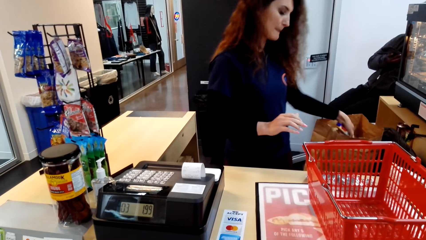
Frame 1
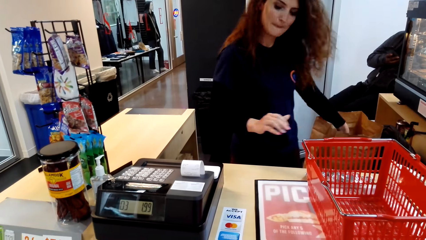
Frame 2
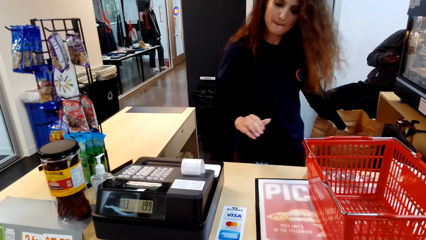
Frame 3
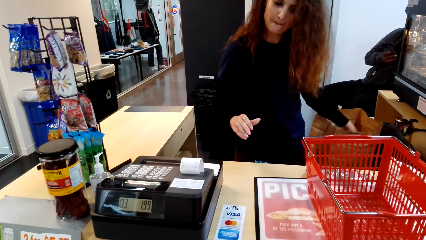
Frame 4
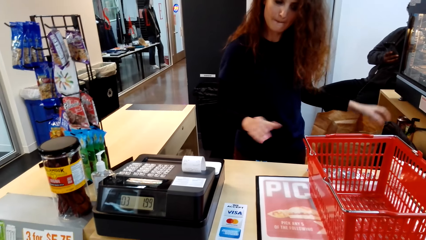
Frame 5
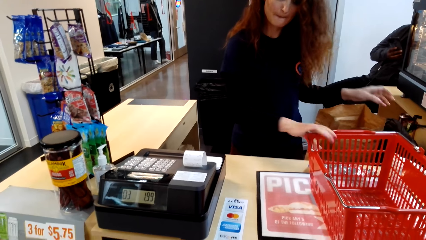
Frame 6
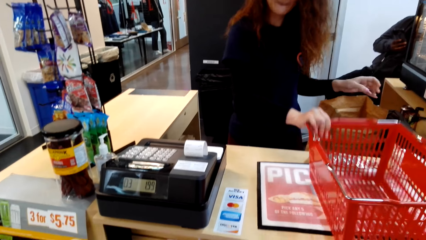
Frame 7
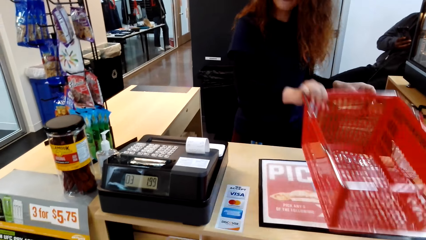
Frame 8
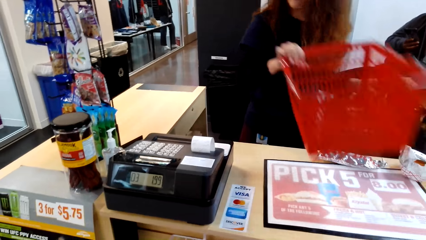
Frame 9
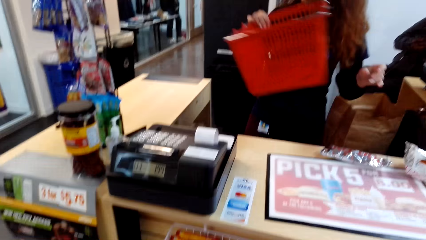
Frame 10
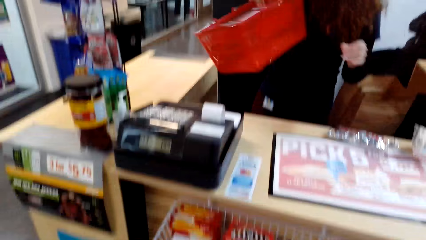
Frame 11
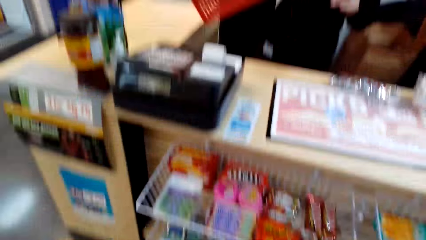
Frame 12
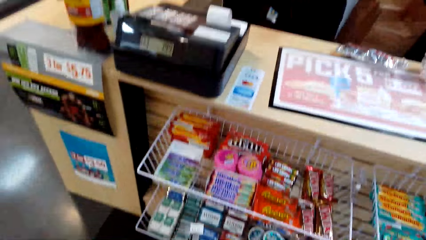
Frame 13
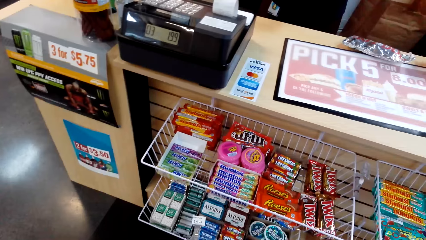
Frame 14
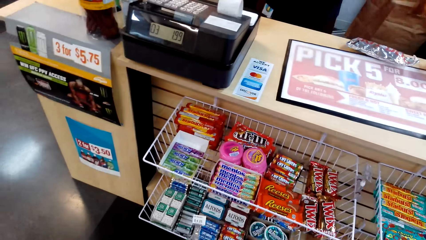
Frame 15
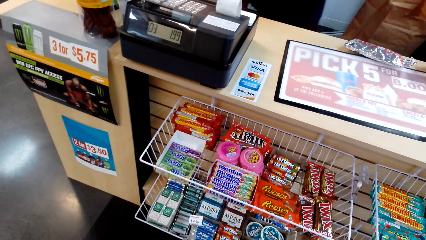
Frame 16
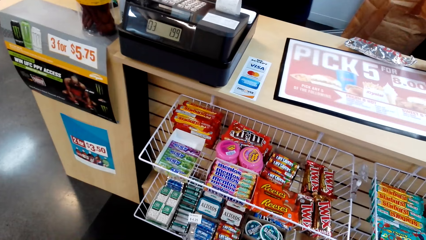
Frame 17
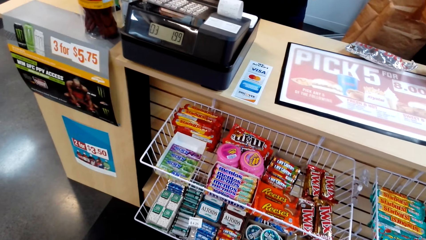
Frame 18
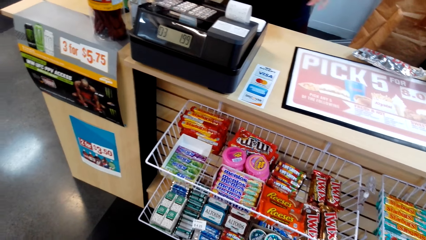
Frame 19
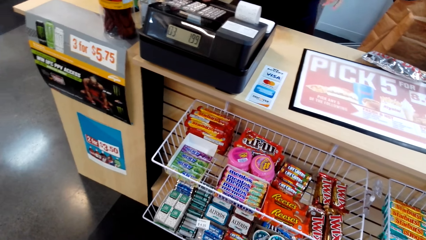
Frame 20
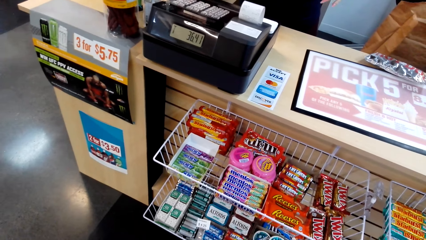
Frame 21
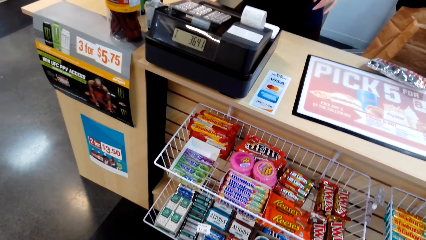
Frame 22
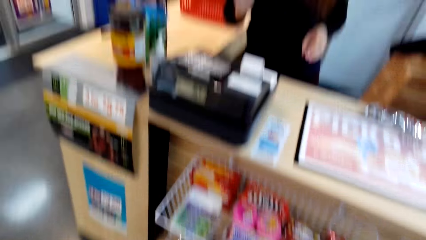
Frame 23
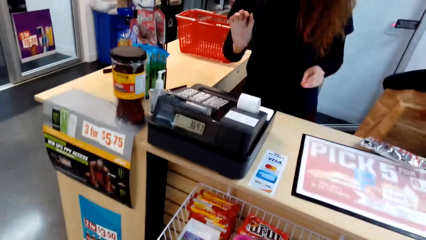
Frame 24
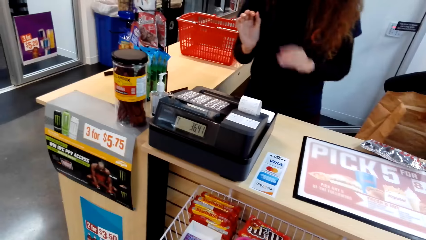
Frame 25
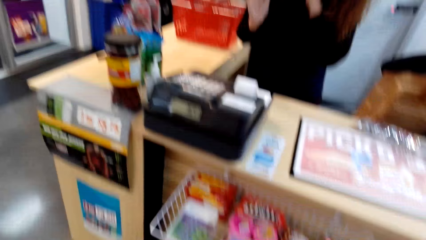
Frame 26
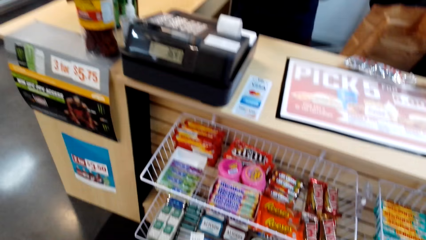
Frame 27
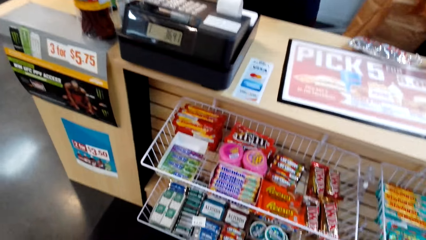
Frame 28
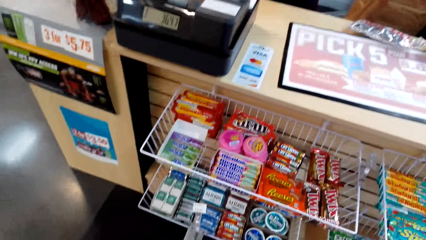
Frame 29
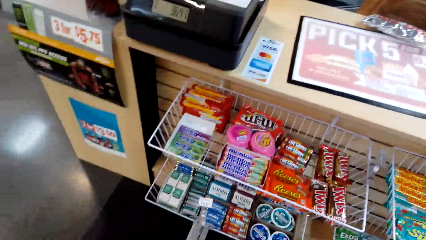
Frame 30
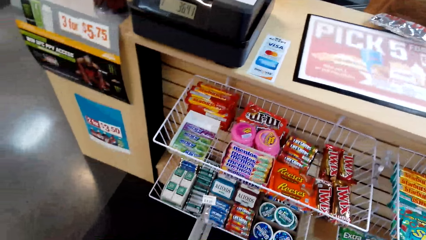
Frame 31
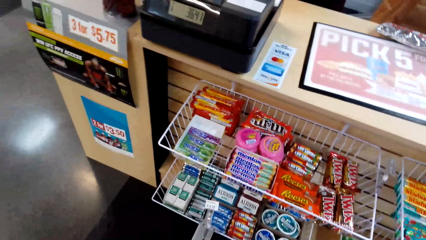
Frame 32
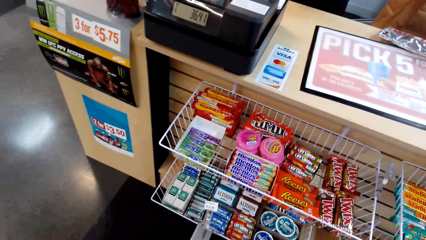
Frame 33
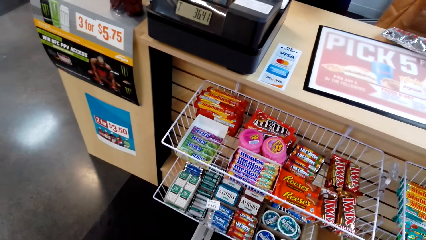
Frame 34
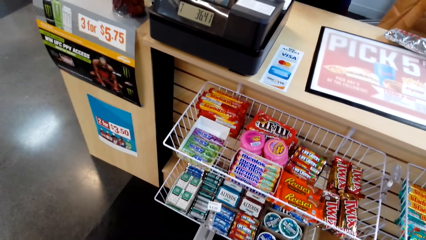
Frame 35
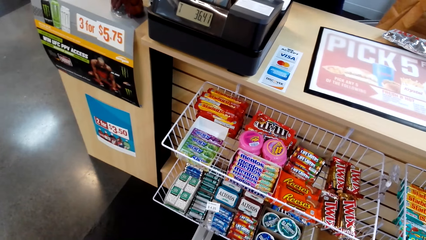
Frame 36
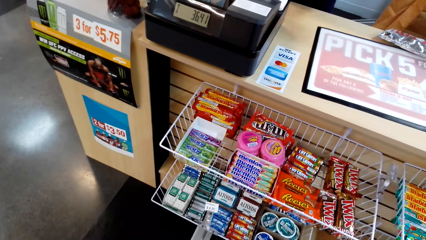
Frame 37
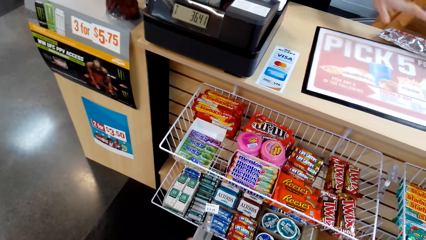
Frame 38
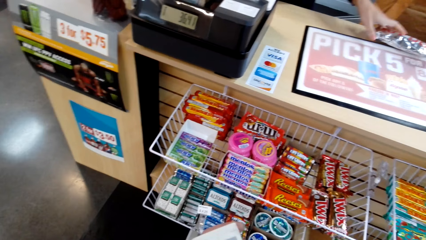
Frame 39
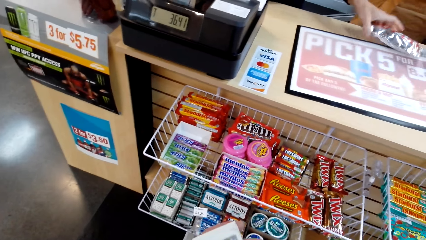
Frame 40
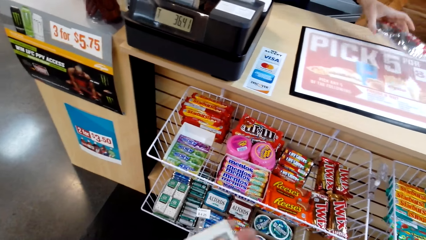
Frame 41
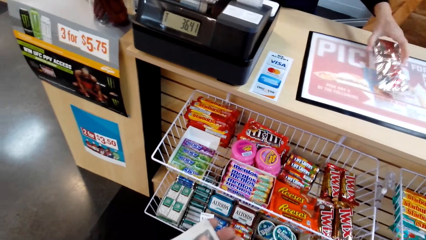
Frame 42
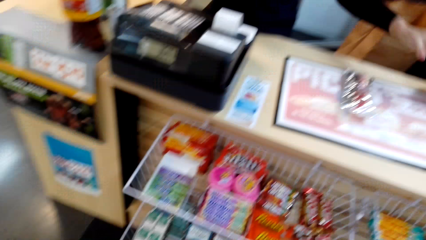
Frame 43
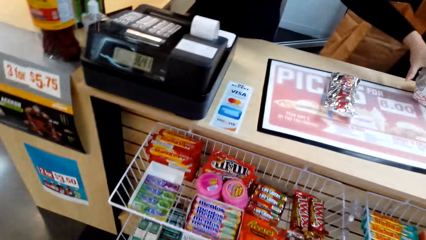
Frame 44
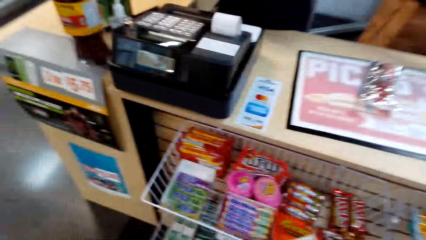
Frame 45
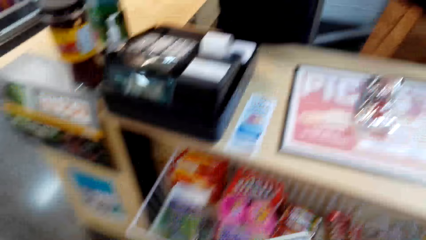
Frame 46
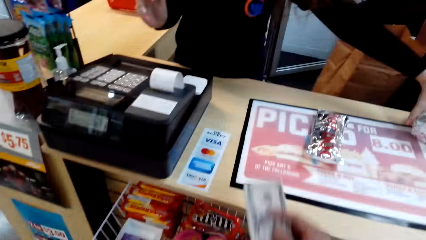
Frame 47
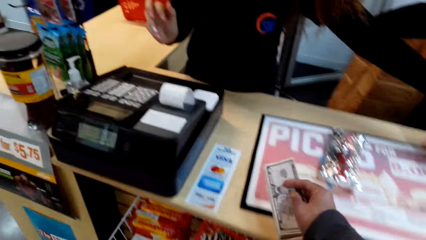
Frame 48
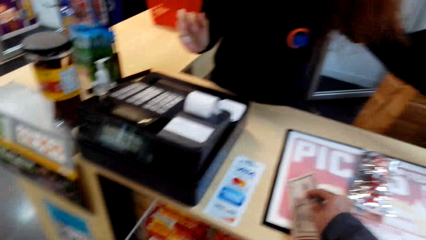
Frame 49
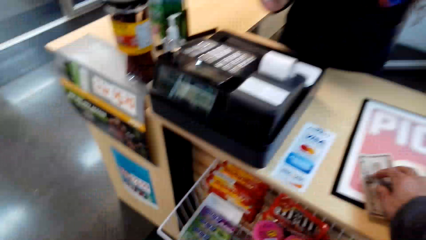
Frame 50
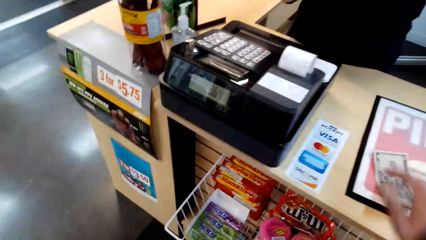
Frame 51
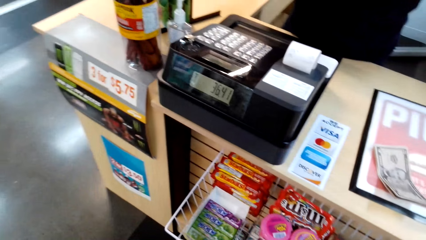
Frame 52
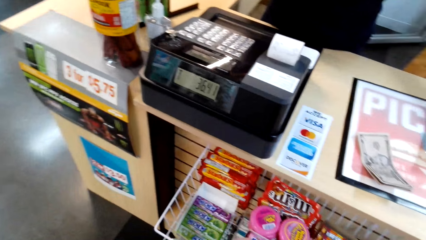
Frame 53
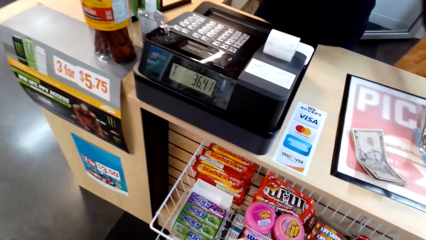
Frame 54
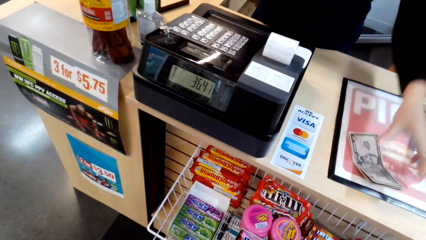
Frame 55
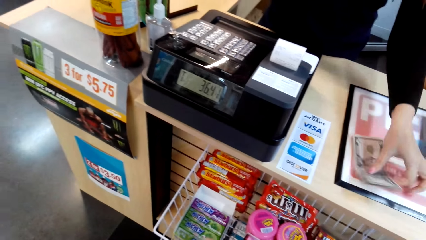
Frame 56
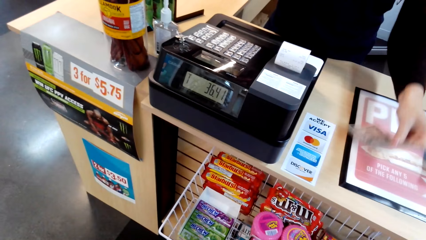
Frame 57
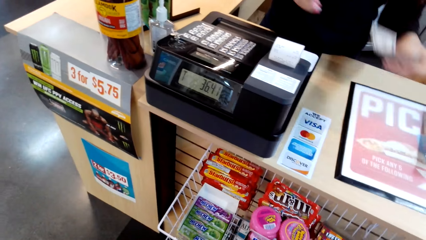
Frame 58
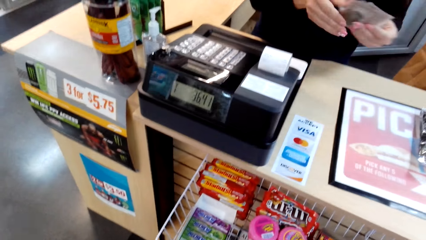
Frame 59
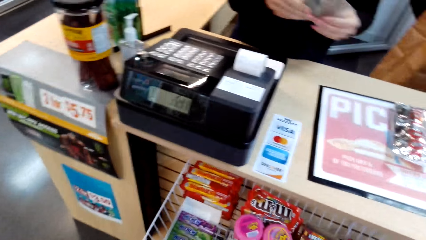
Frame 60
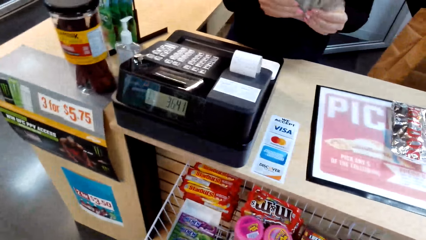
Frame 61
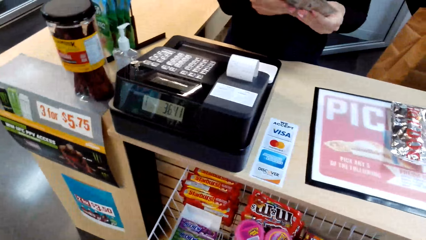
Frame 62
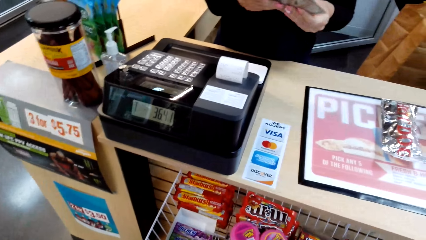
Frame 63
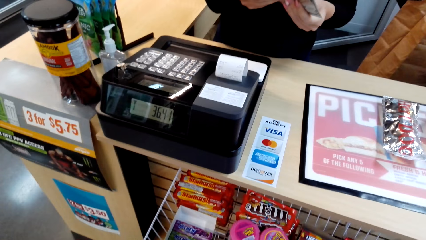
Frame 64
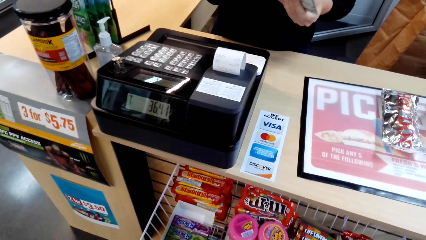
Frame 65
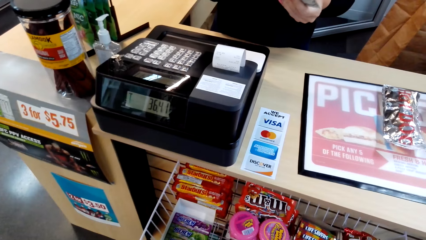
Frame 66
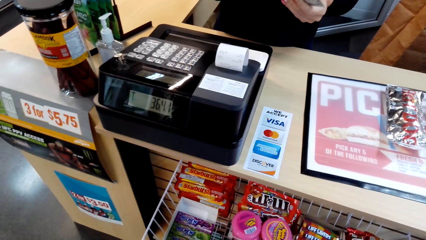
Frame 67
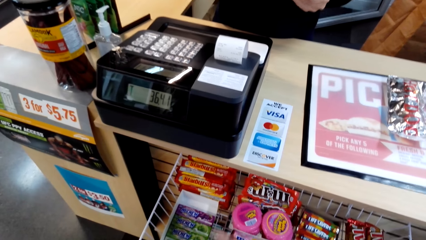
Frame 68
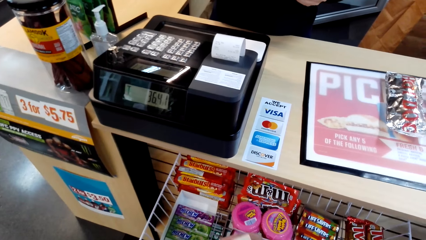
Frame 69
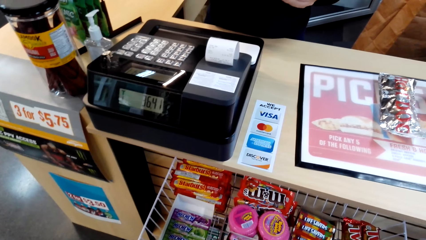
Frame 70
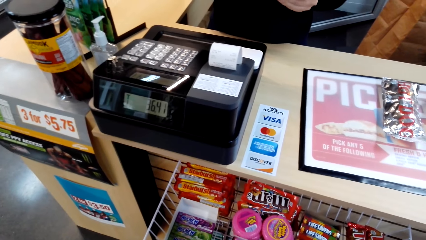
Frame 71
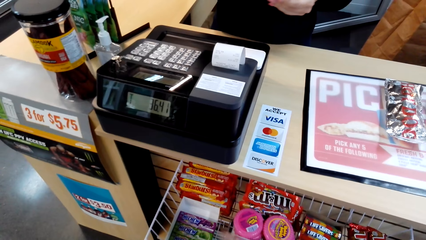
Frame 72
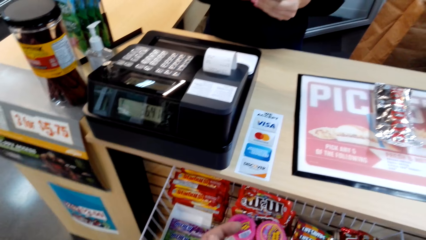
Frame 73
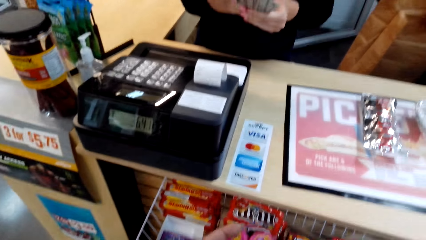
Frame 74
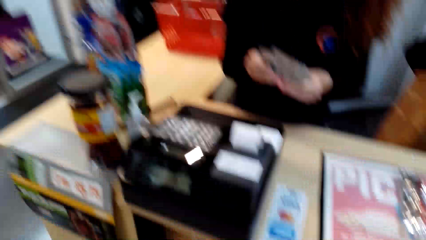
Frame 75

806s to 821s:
A man puts an item on a package bag. The man puts a basket away and holds a trolley. The camera wearer turns around. They look around. The man holds a package. The camera wearer turns around. They give the man money. They put a note on a counter top. The man takes the money and holds the note. The camera wearer turns around.
